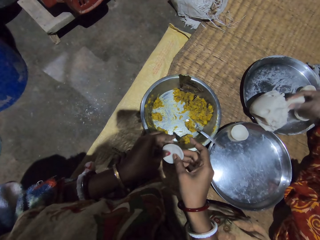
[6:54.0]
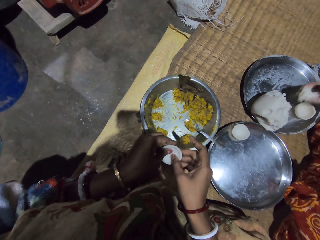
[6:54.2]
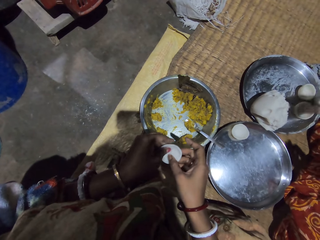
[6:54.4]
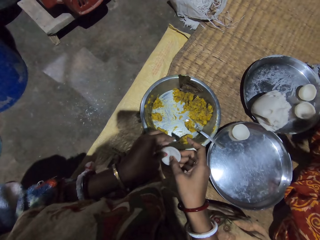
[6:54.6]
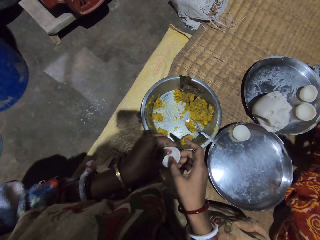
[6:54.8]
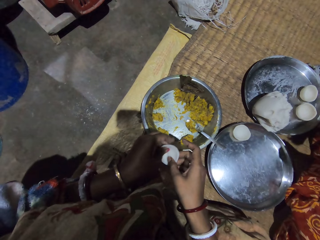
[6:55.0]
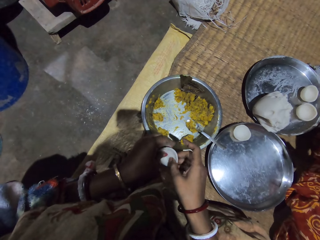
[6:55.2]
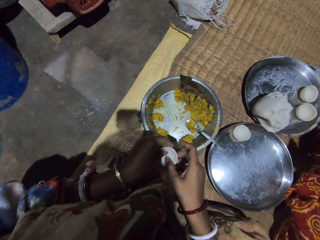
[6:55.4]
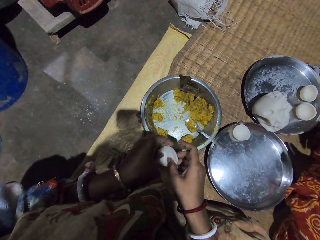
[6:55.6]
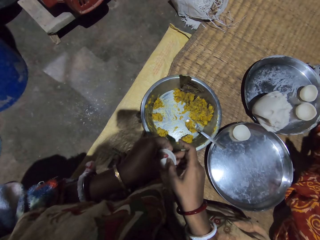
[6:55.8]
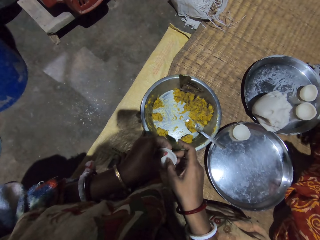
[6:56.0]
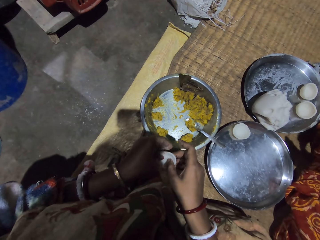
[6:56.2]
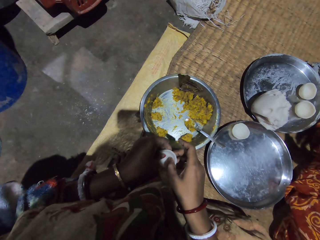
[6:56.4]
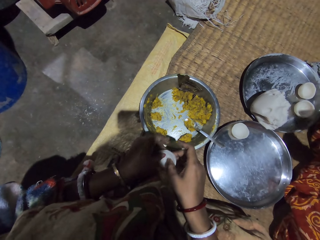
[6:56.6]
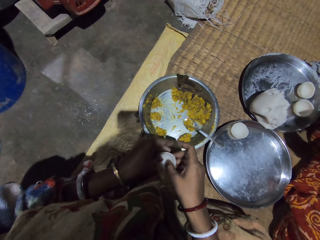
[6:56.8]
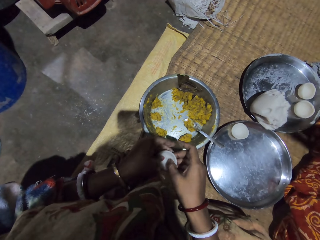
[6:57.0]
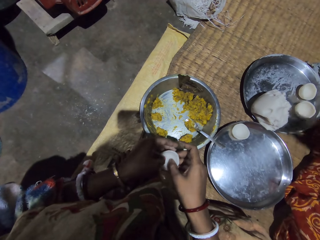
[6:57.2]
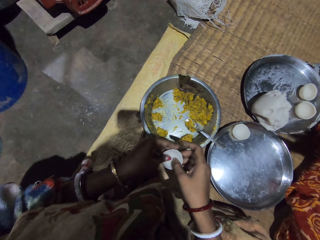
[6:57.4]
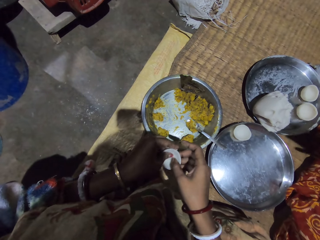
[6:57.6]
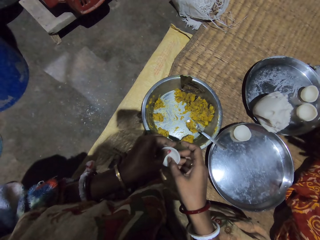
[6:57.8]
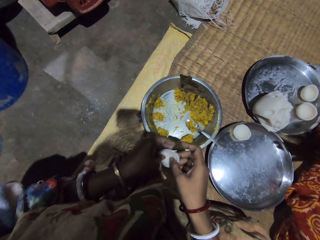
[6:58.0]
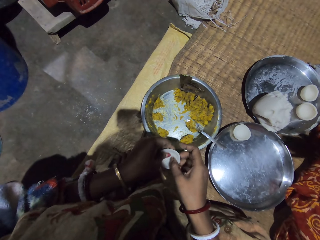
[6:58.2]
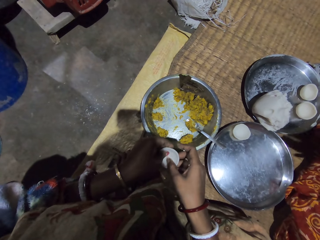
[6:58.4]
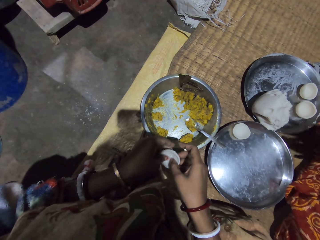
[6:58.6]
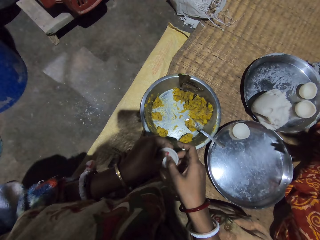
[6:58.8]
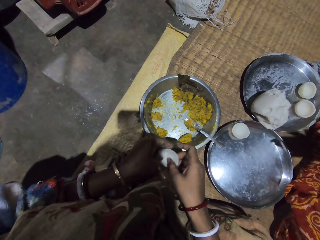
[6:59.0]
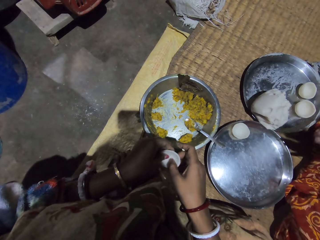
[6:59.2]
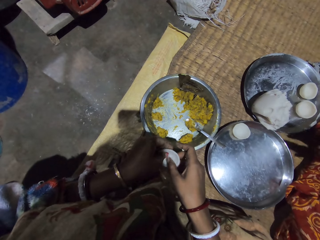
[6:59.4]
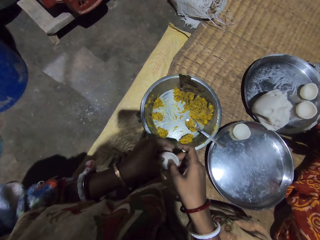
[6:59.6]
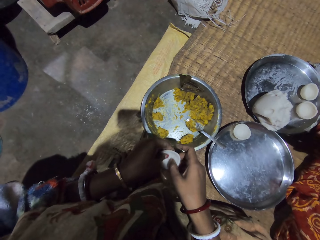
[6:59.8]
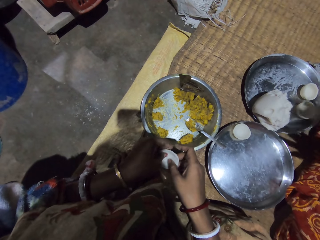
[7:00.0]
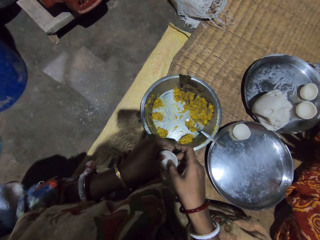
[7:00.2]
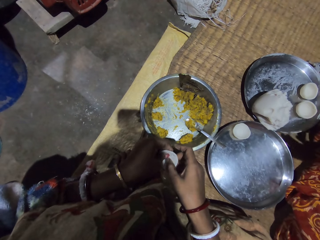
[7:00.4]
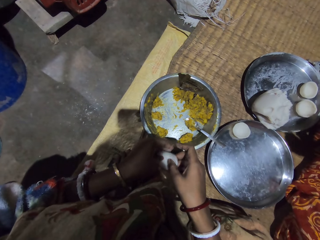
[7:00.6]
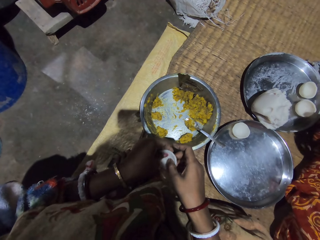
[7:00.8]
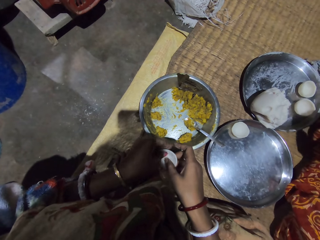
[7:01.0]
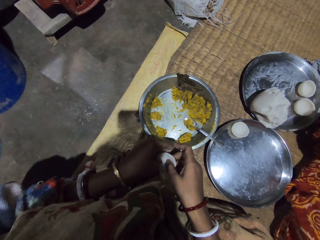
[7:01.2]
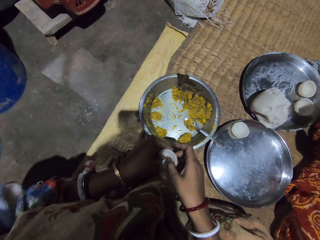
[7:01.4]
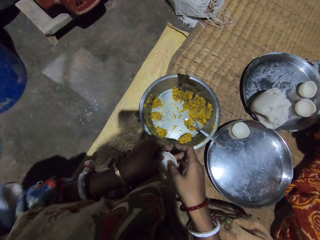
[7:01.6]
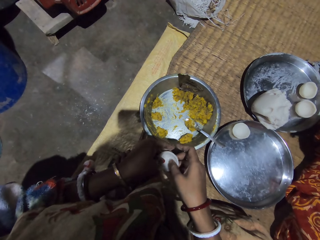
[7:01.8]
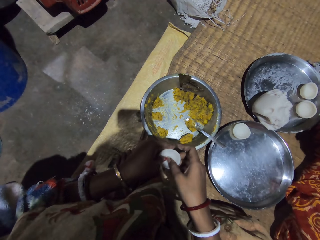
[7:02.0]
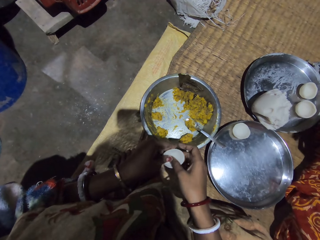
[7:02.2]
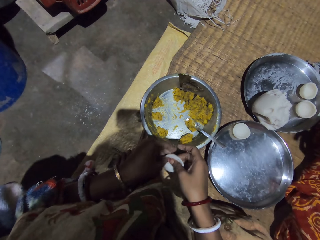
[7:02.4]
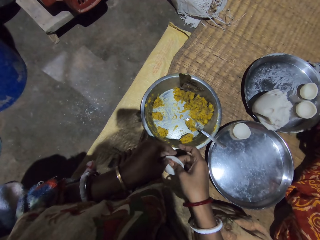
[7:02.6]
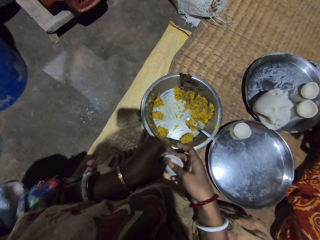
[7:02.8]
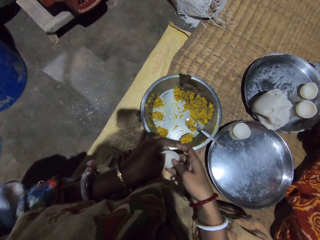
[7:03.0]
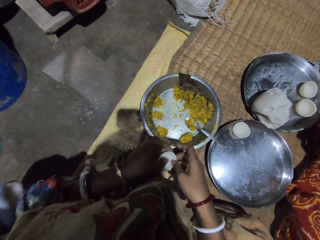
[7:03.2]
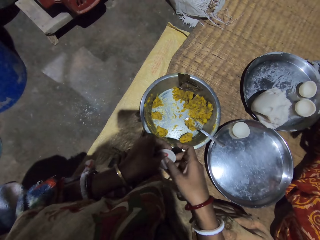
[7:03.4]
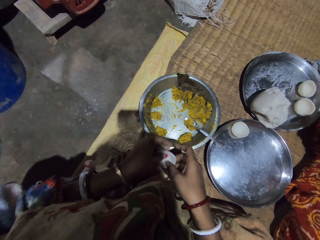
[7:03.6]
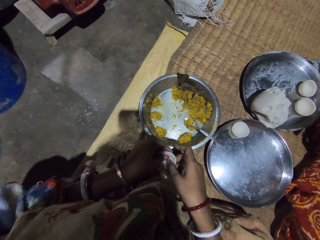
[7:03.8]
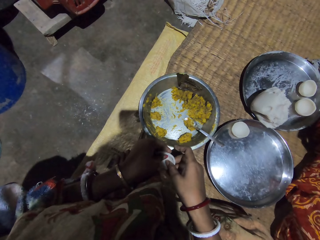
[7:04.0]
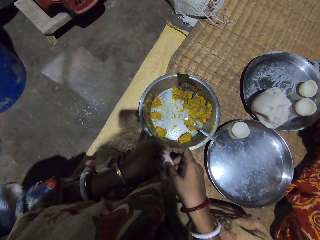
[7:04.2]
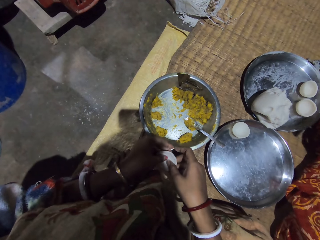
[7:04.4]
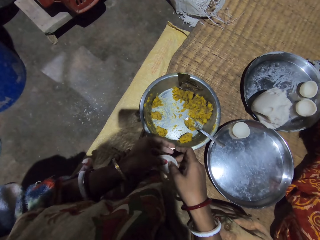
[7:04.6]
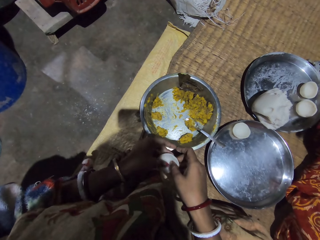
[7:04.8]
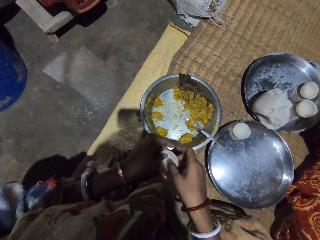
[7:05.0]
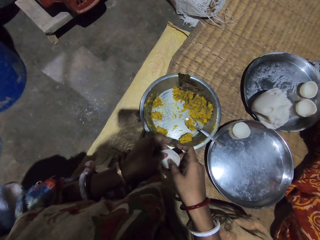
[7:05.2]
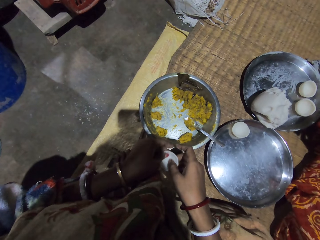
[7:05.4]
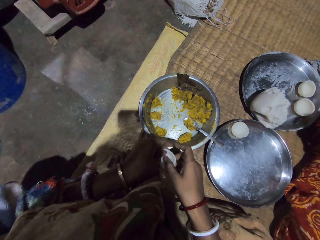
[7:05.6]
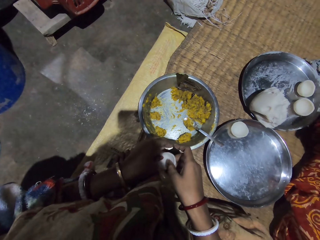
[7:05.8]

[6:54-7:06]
The camera wearer rolls the dough slightly. A woman rolls the dough.

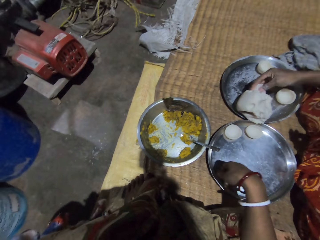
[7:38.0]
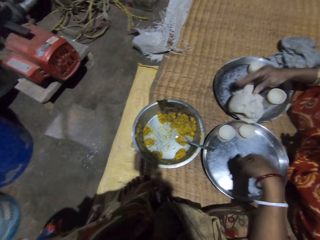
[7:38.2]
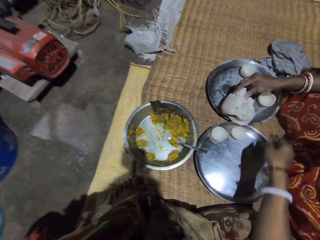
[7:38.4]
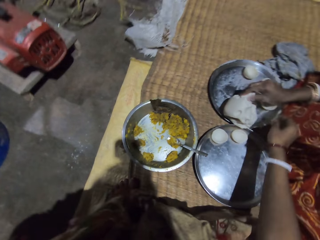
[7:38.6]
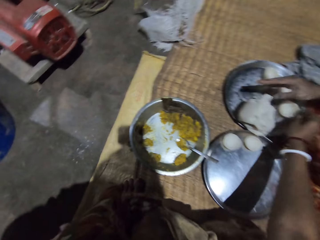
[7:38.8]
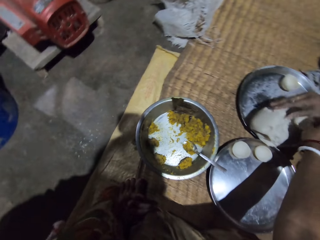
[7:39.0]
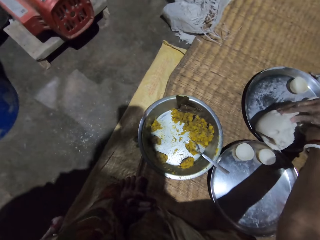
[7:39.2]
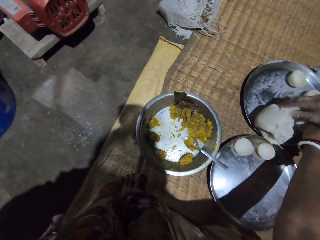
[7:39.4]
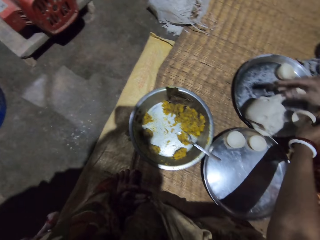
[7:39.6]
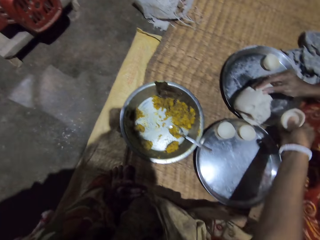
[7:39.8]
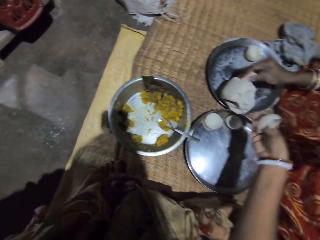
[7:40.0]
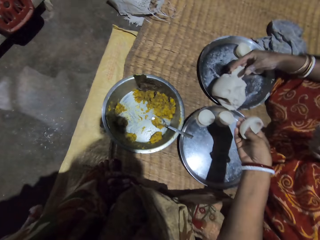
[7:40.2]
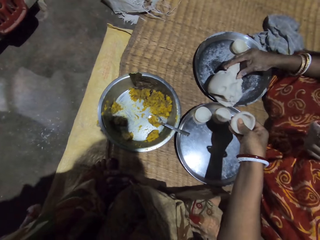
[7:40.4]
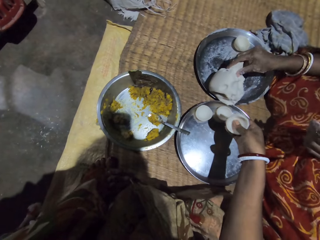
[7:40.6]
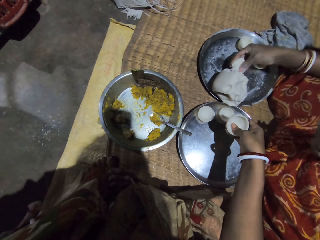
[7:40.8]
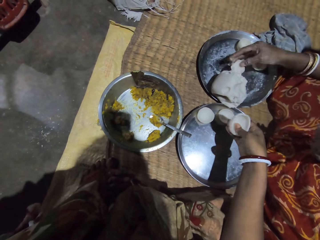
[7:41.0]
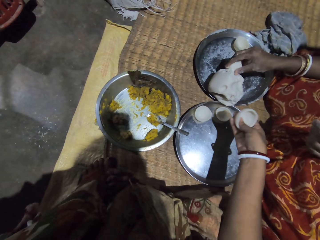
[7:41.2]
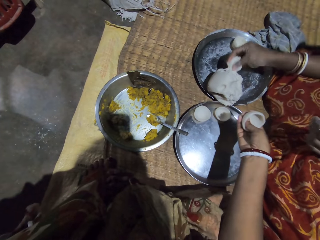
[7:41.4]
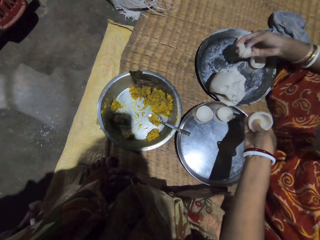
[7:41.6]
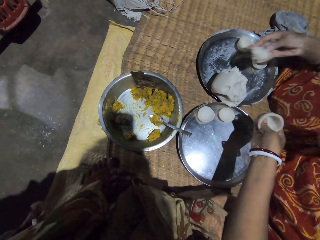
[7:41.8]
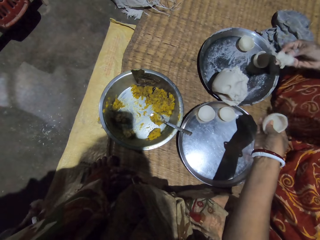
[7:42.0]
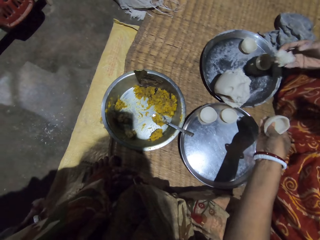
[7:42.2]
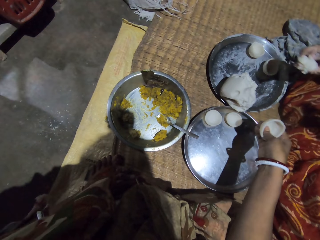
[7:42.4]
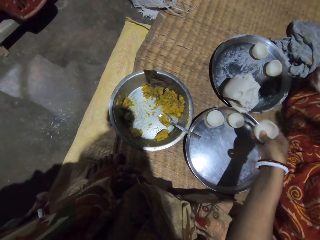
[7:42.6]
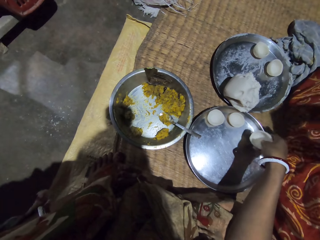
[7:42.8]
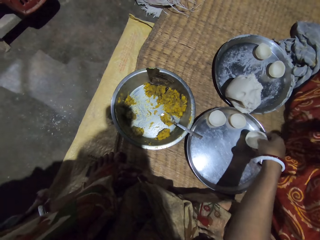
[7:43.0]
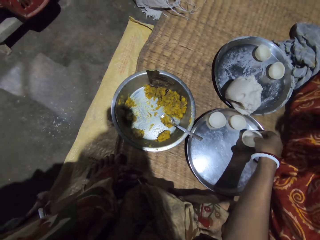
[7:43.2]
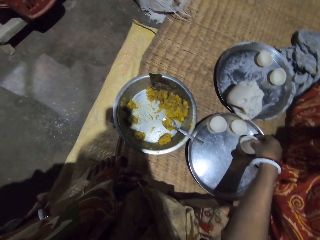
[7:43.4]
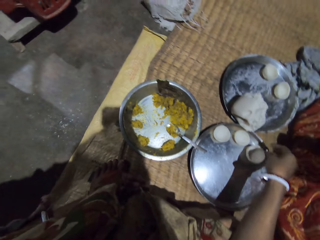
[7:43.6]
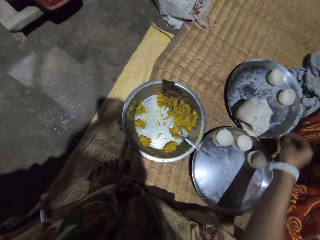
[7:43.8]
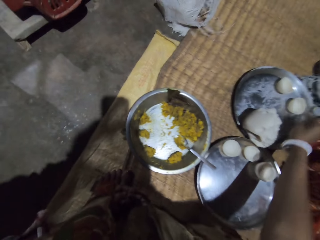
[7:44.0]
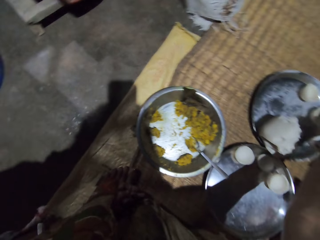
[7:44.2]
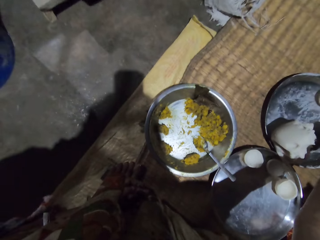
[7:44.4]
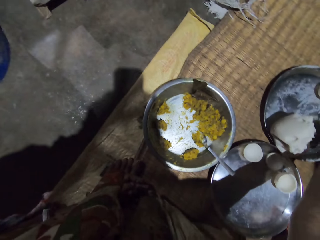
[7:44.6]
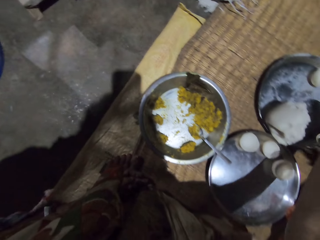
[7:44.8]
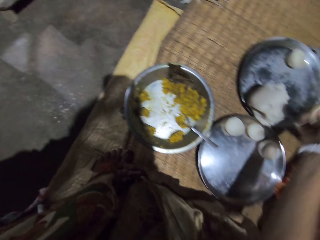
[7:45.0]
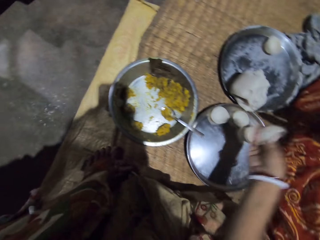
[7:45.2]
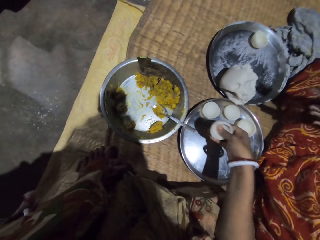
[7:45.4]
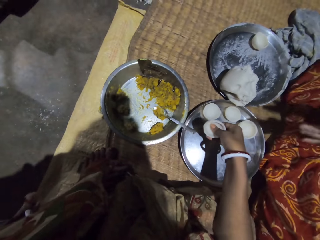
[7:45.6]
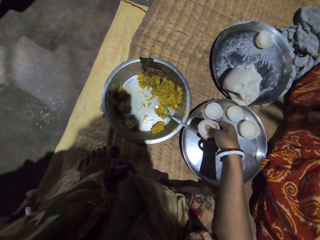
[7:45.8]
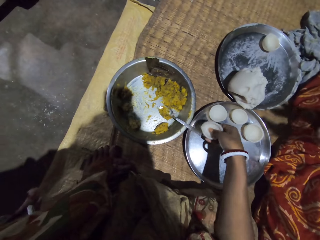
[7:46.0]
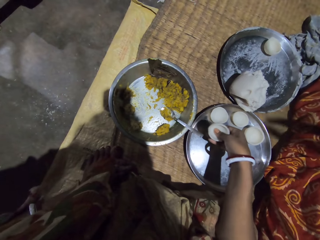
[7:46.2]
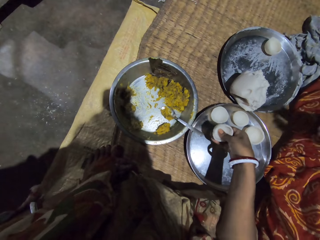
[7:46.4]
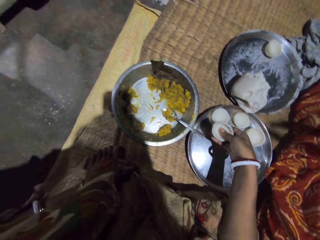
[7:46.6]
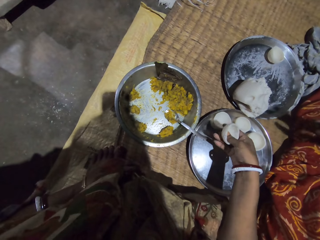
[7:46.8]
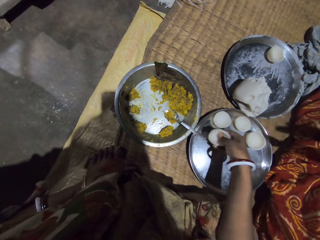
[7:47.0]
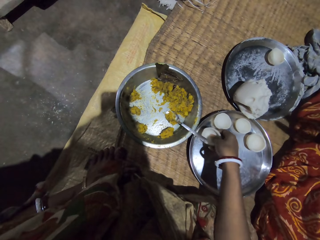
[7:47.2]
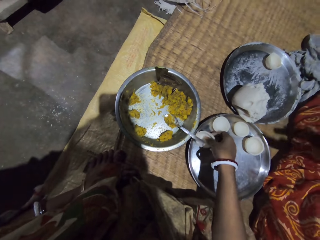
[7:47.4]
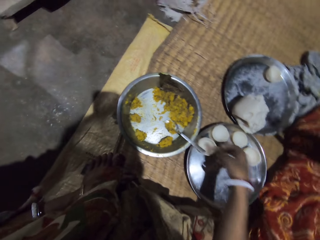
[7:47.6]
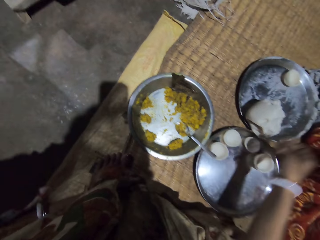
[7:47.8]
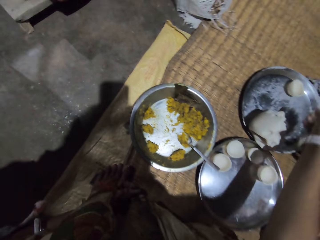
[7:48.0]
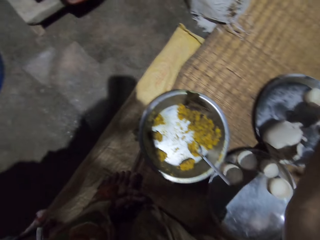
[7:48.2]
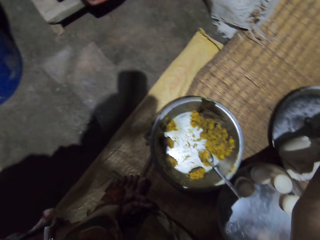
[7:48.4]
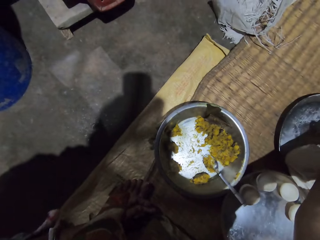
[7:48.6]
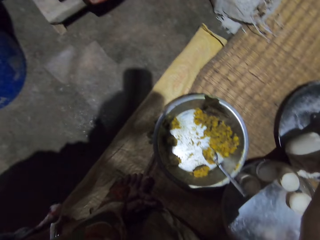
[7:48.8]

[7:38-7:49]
The camera wearer picks a folded dough or food from the tray or plate. They press on the dough. A woman rolls the food using the hands. The camera wearer puts the dough on the tray. They pick a folded dough from the tray. The woman rolls the dough. The camera wearer presses on the dough. They put the food on another plate.
